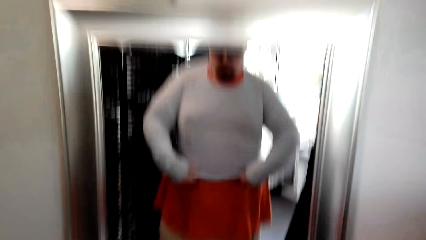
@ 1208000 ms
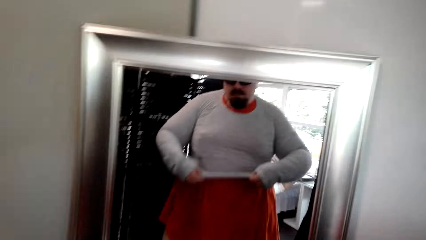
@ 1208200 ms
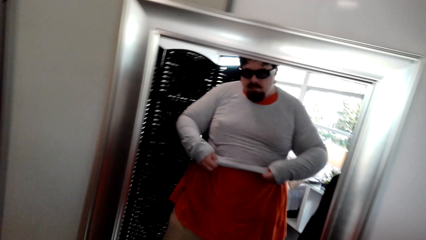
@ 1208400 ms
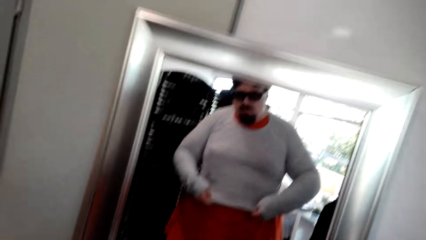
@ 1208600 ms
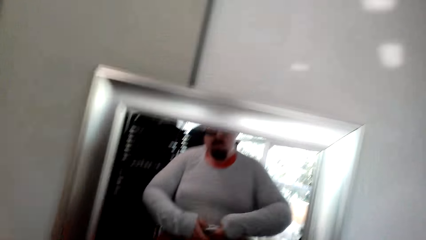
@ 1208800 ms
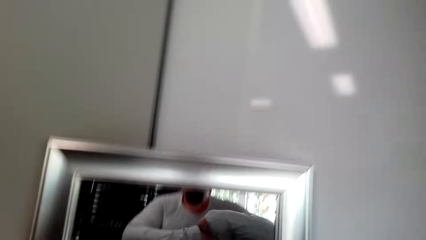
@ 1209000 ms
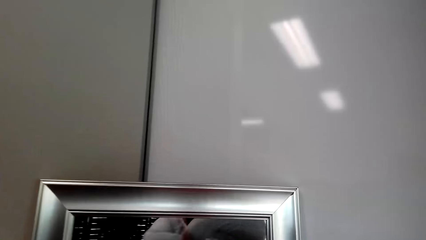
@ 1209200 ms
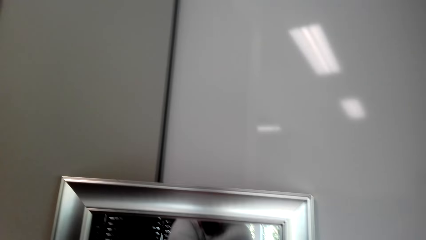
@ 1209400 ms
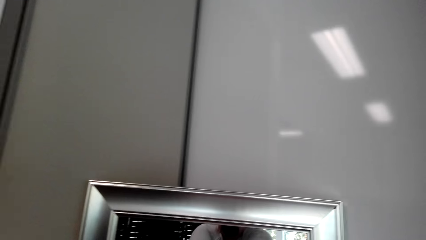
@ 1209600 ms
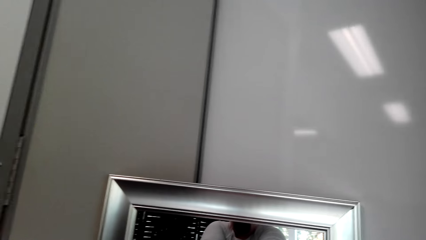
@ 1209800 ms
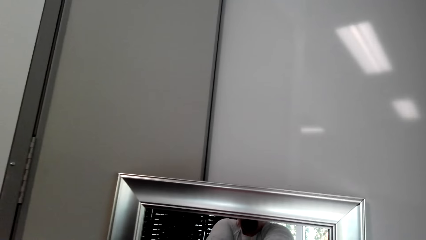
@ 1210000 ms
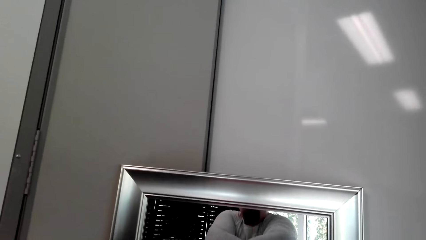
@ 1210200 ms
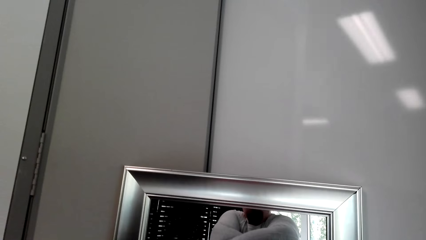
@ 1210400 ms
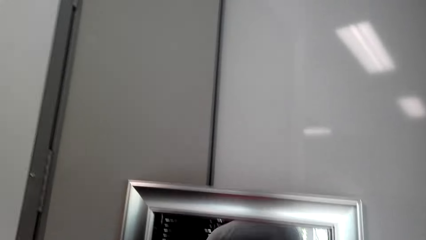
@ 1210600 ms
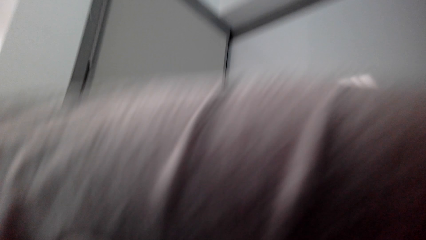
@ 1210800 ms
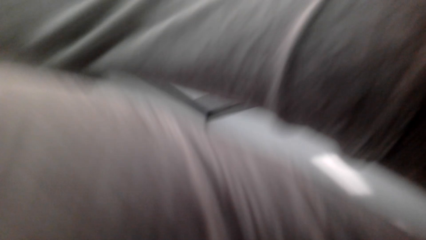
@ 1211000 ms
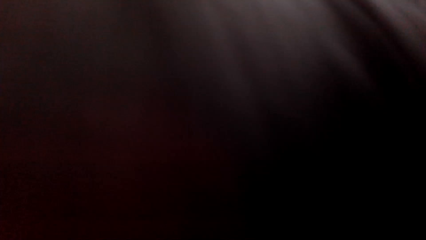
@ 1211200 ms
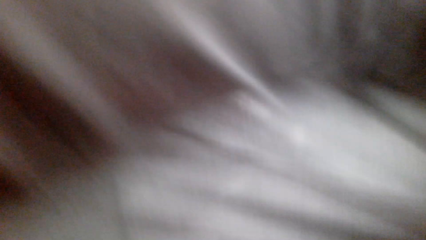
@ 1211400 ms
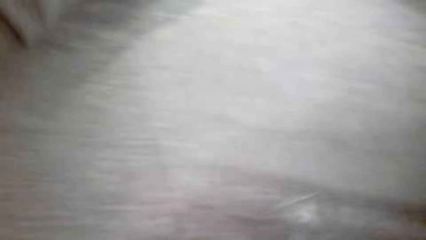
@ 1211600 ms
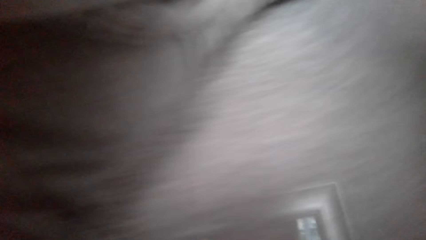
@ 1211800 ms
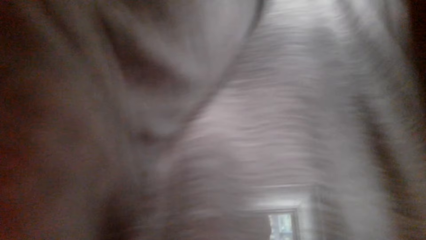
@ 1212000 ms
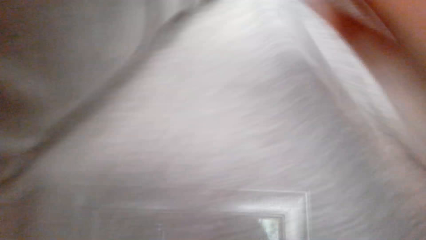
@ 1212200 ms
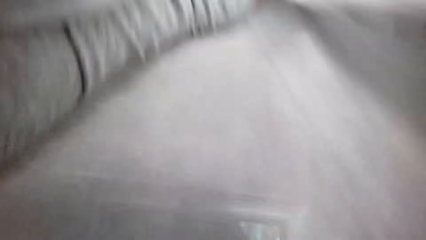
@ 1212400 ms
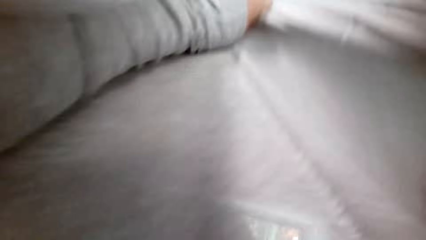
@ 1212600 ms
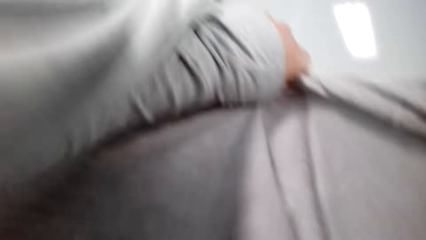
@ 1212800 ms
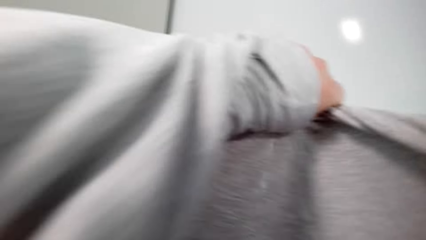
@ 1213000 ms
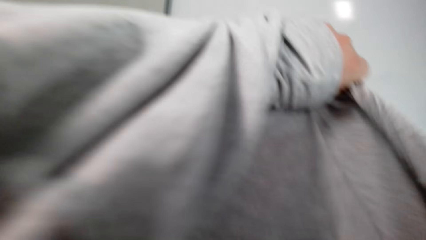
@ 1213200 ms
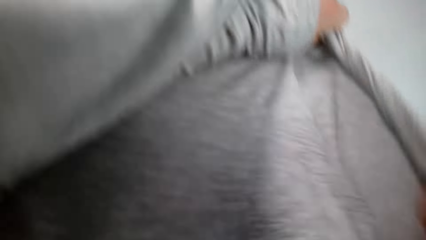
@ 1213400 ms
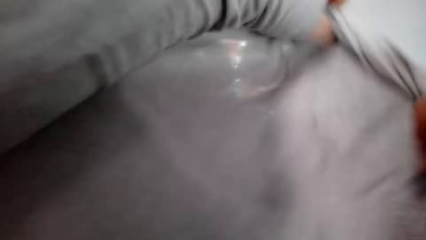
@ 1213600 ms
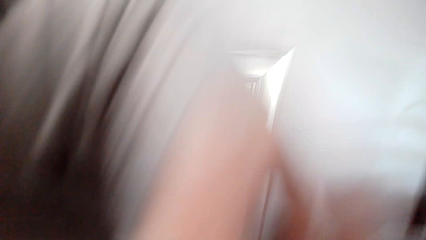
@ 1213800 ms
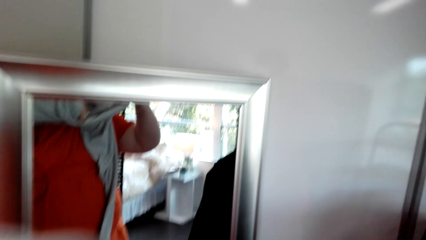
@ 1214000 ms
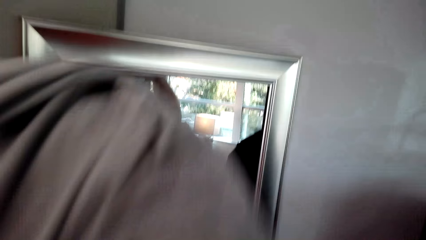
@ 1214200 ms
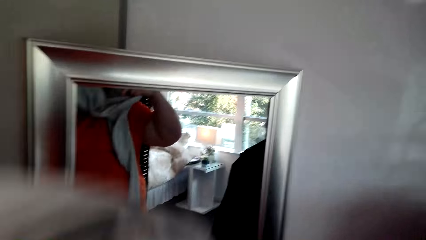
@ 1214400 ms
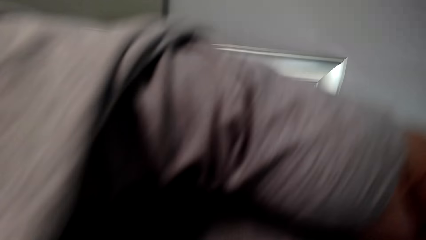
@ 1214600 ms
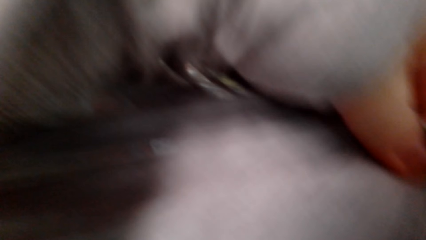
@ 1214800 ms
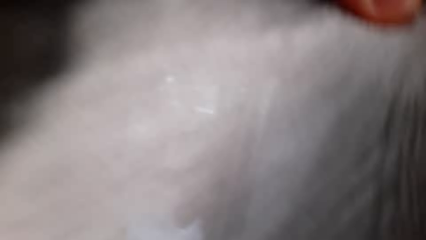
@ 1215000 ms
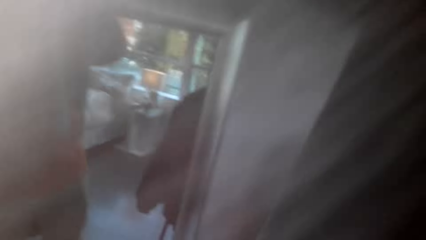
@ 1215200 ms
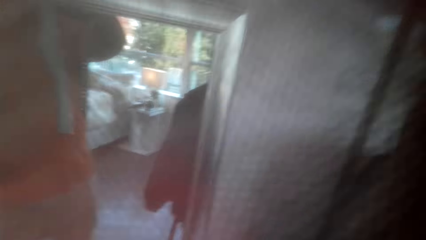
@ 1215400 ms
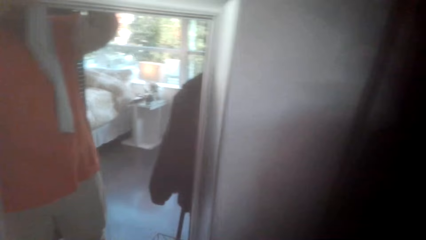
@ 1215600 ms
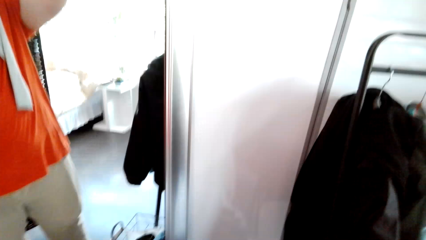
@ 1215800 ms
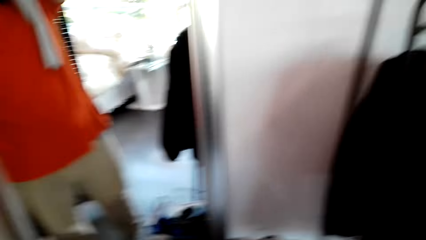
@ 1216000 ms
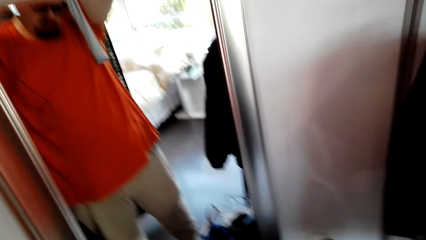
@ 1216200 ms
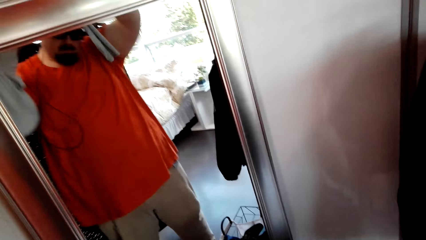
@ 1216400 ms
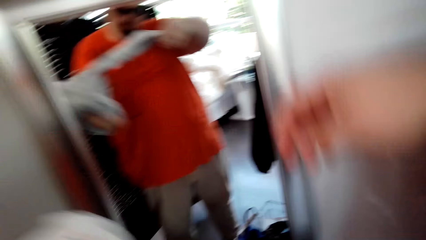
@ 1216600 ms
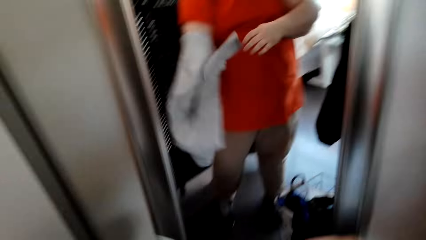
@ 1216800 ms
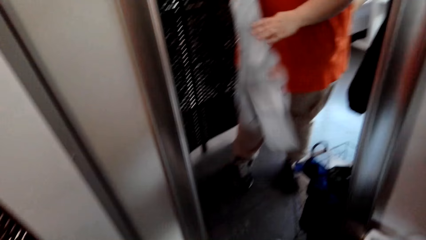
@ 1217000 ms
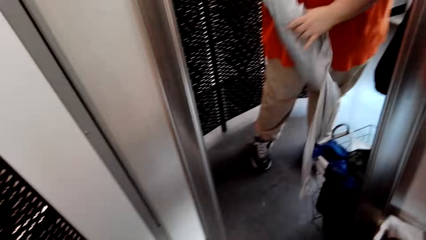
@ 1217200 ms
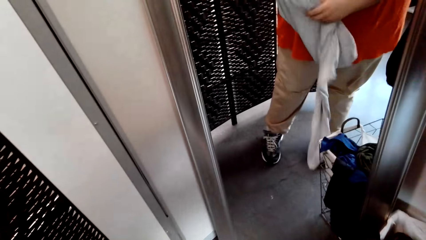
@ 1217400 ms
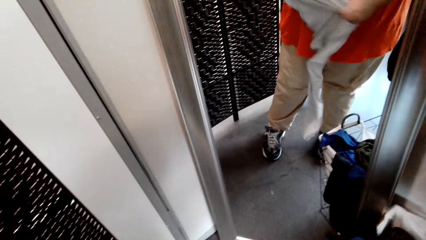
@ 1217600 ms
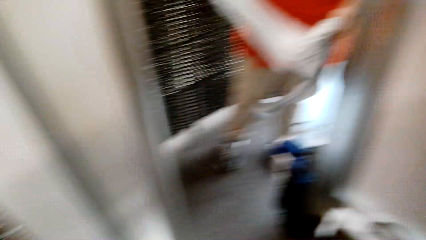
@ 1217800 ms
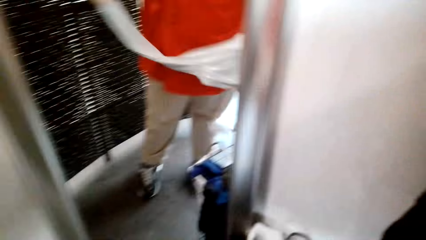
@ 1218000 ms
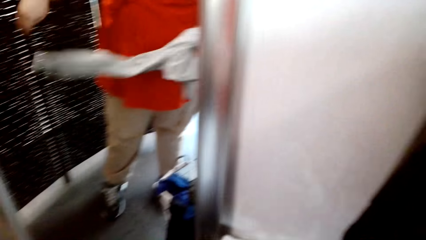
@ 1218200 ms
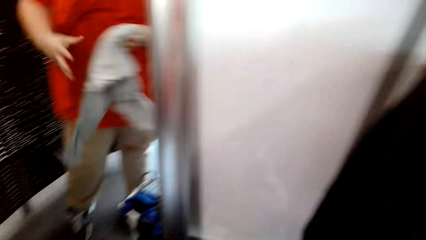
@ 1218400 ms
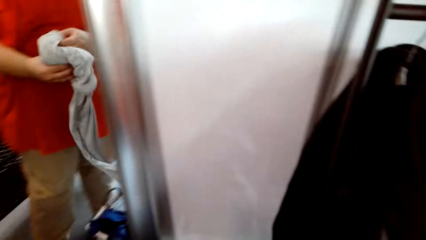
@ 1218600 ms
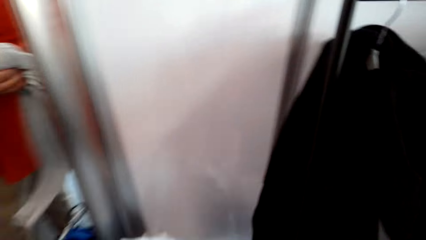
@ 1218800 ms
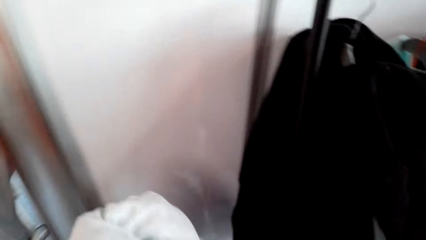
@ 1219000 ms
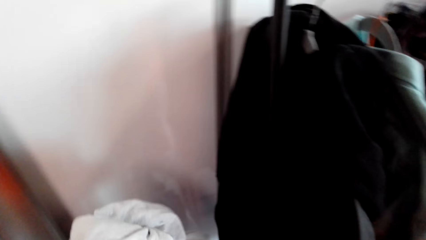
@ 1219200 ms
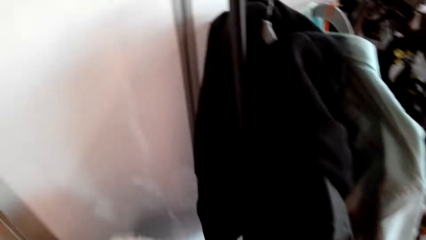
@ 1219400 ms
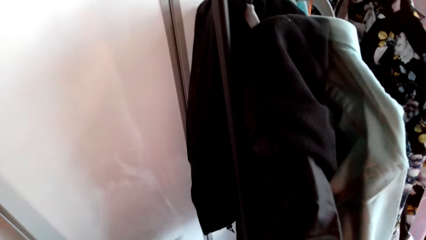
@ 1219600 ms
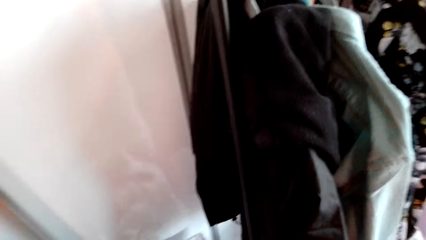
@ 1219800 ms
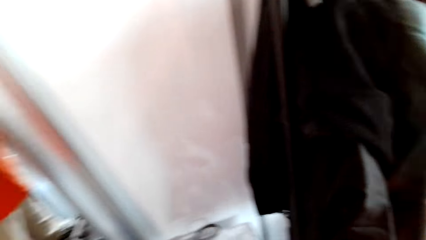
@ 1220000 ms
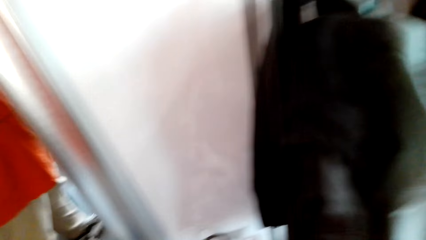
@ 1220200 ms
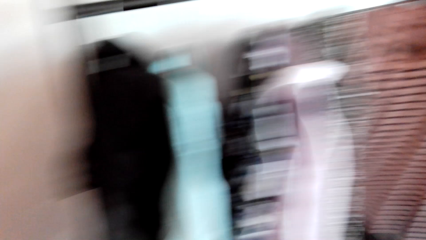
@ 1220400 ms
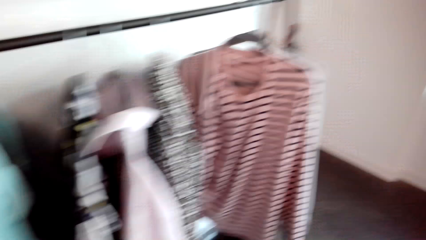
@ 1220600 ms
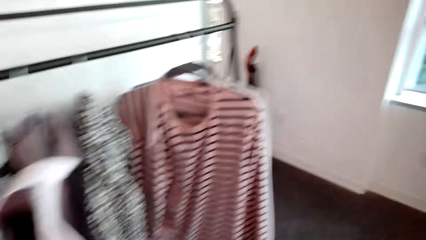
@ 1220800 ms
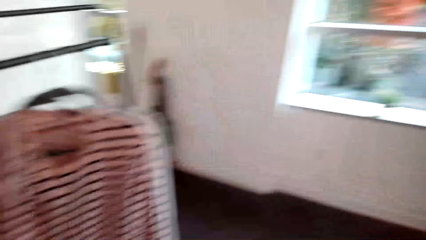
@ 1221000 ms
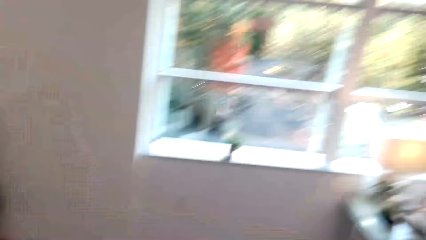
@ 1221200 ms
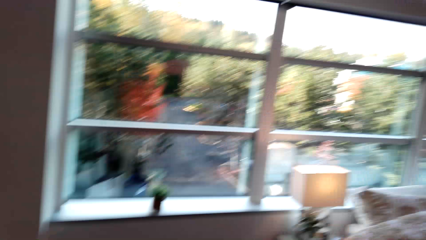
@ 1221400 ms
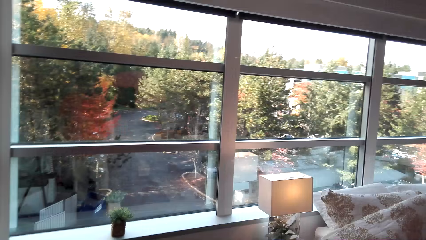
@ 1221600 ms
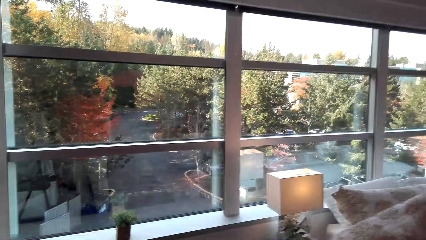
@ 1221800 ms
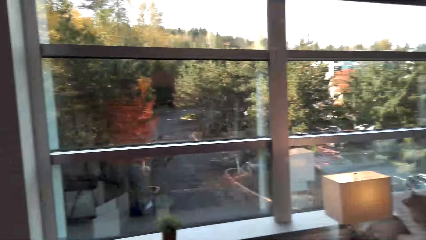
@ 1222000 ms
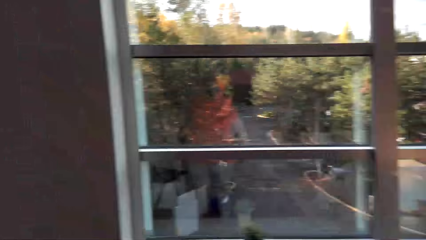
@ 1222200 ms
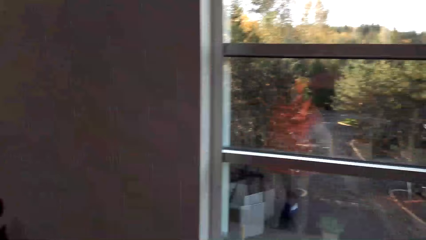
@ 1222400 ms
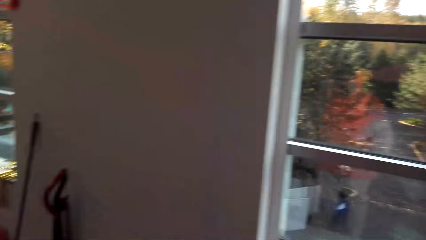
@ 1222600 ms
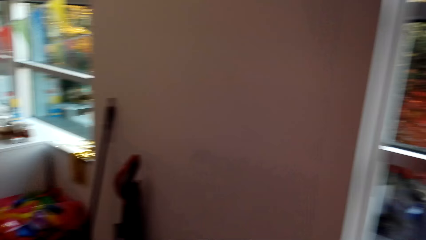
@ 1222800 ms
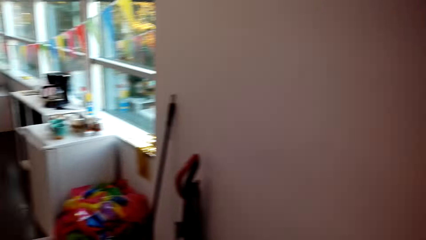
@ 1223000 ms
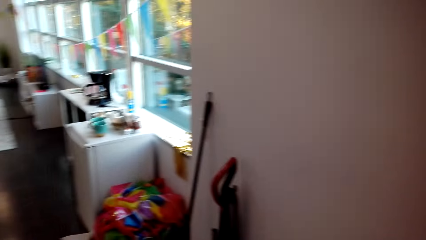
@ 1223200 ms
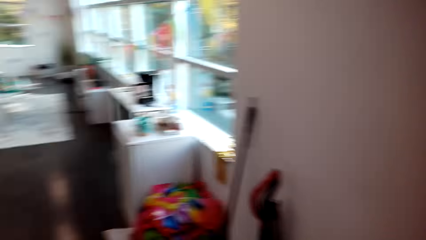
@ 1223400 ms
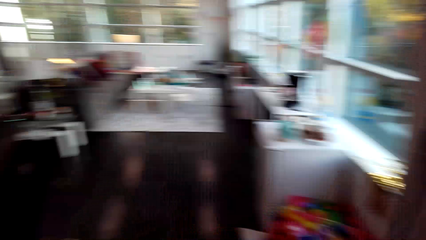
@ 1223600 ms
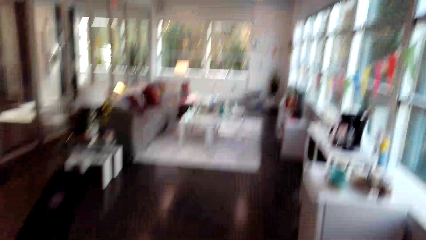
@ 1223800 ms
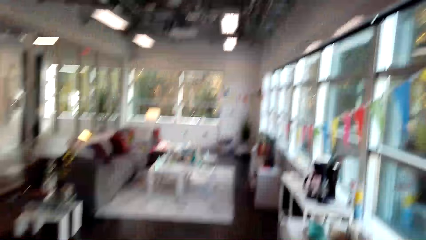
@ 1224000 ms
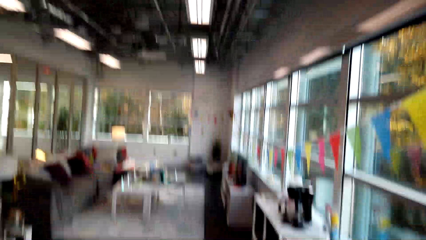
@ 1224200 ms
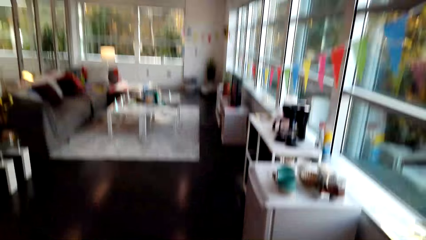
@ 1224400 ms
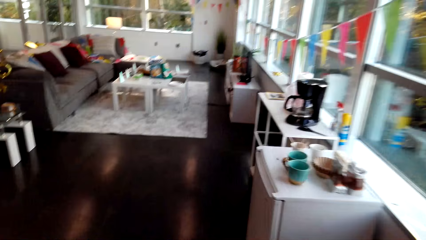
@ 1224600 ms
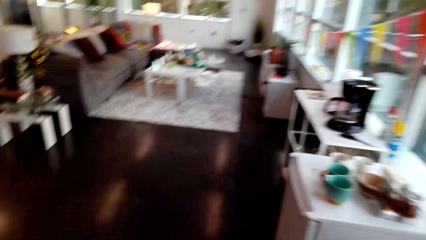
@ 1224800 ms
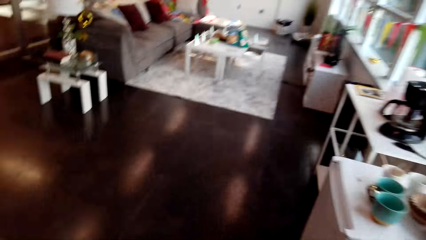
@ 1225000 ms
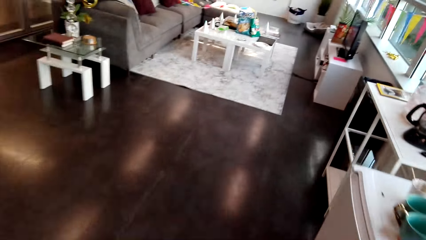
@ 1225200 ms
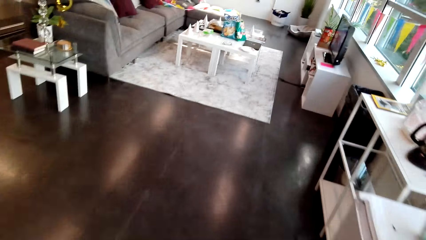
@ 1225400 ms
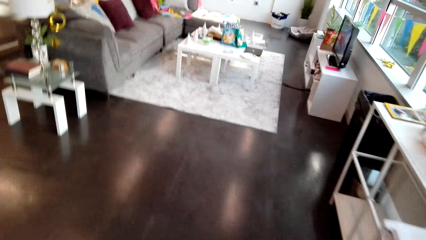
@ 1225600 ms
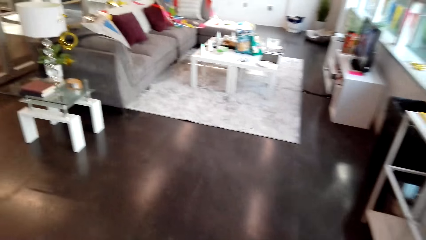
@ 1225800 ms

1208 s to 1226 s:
The camera wearer removes the shirt. They put the shirt down in the bucket. They walk to the living room.
